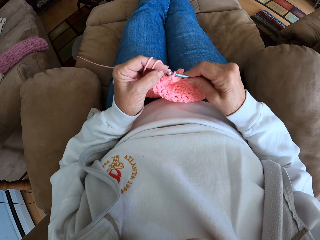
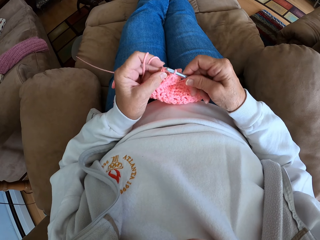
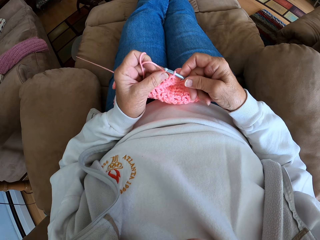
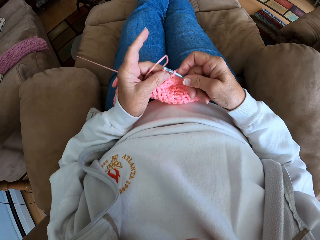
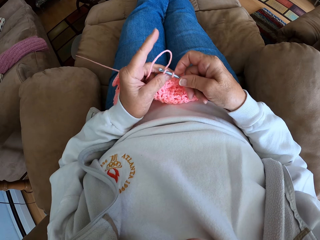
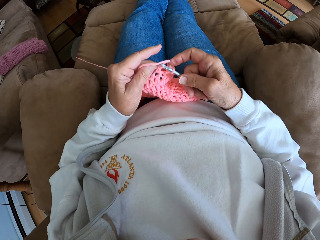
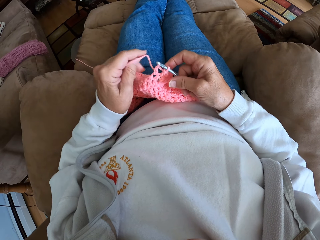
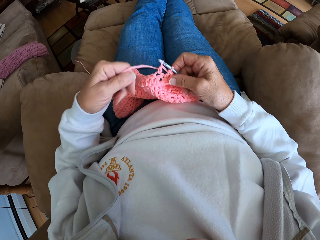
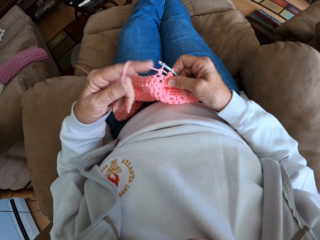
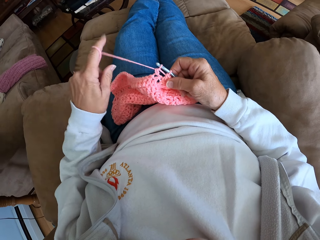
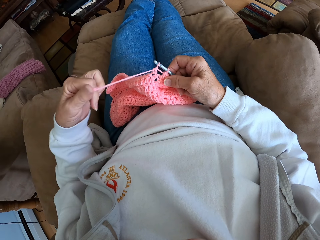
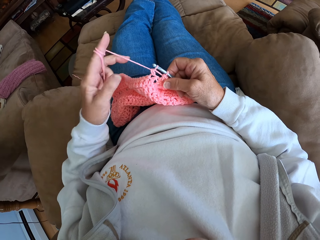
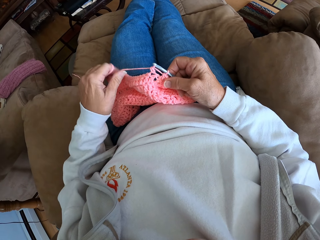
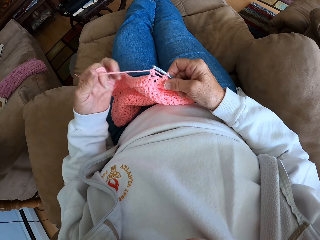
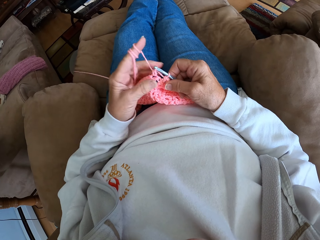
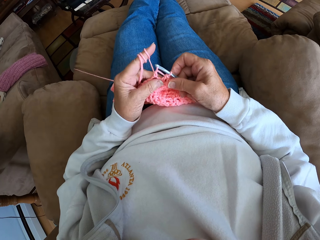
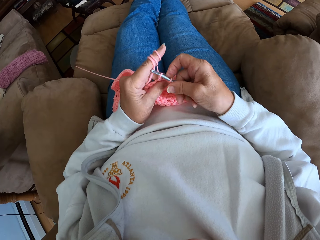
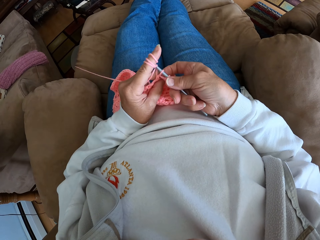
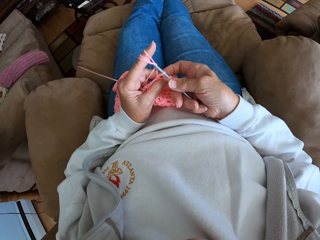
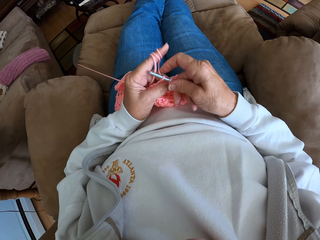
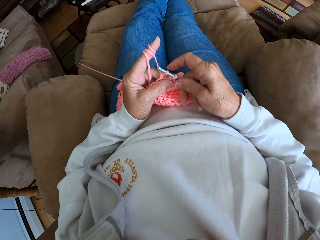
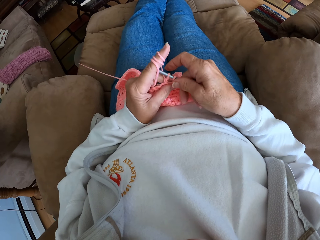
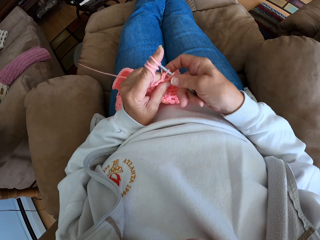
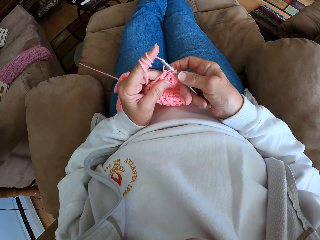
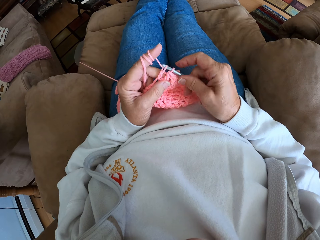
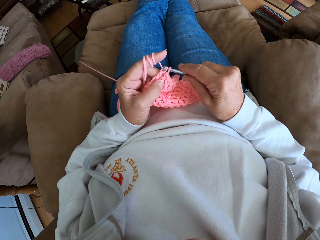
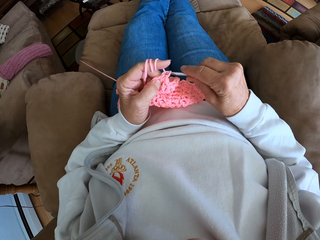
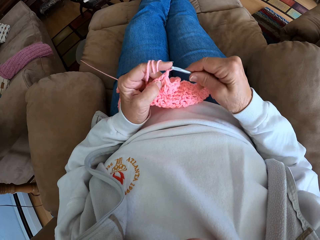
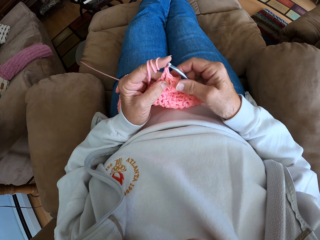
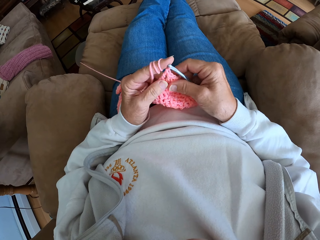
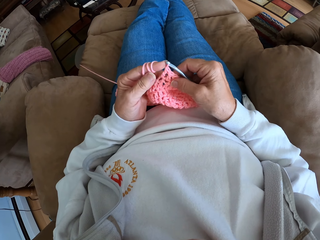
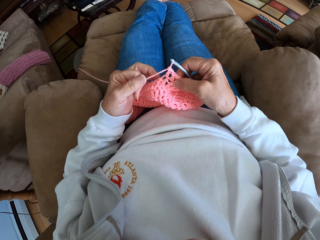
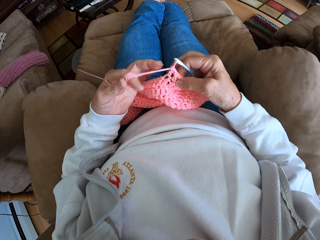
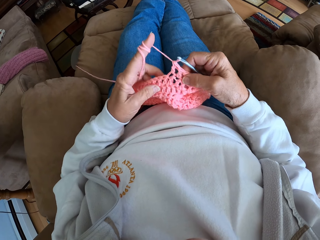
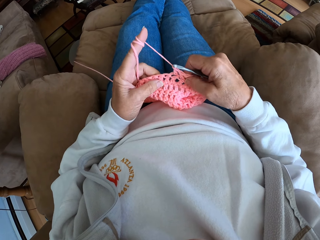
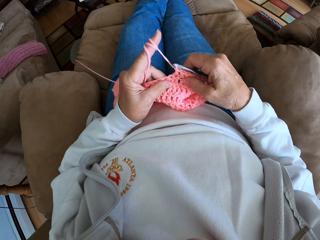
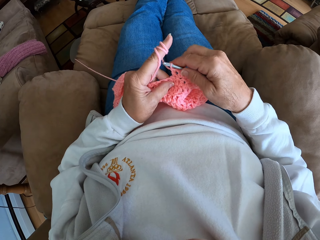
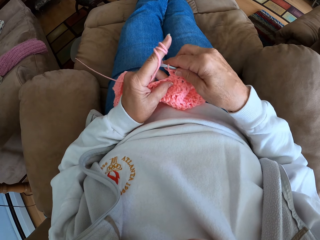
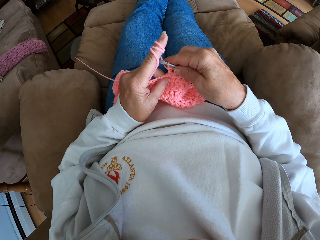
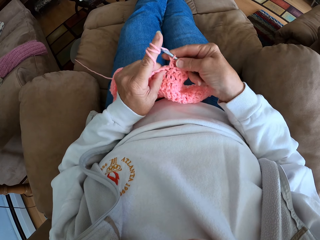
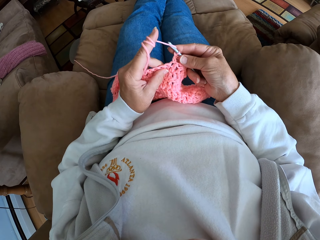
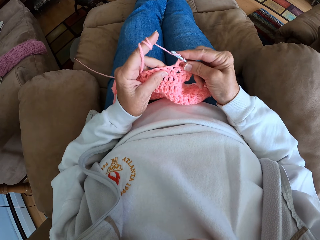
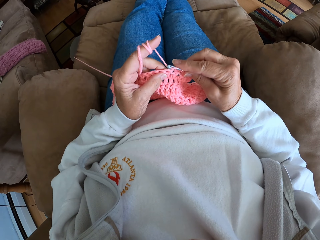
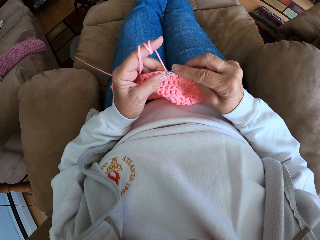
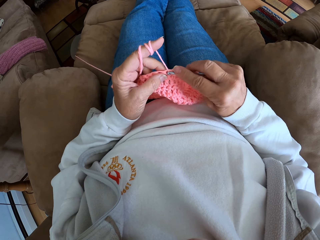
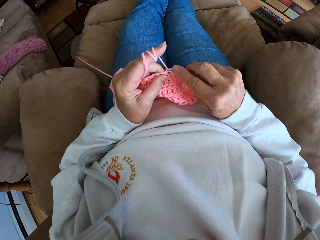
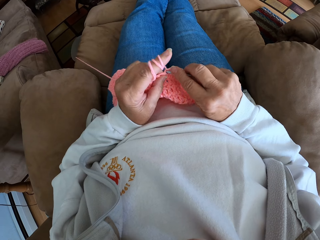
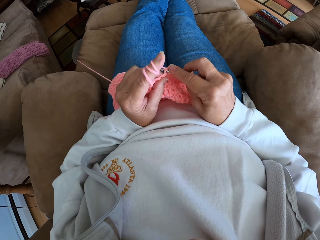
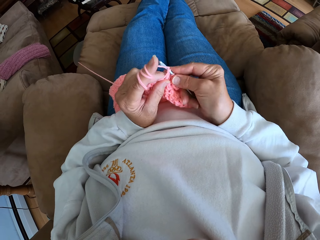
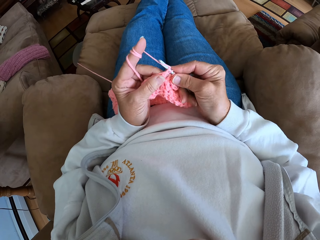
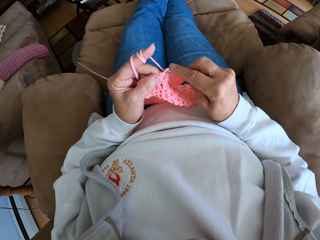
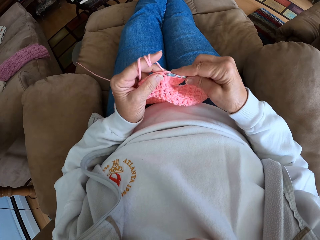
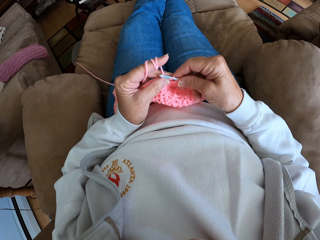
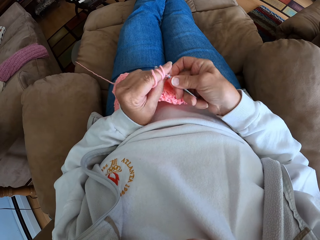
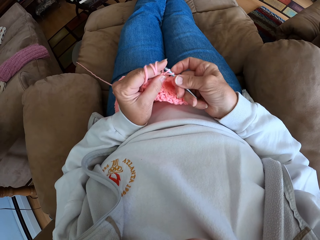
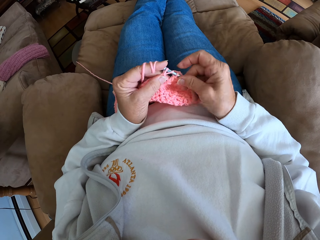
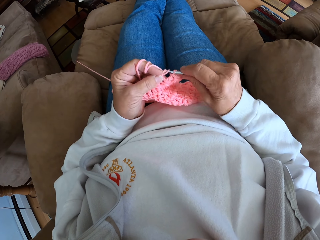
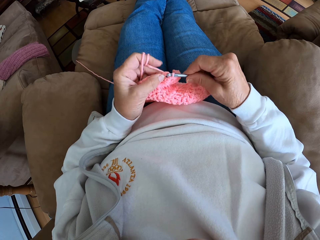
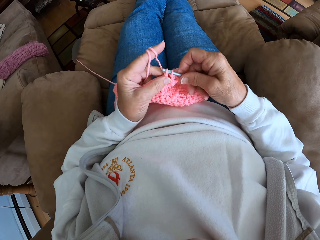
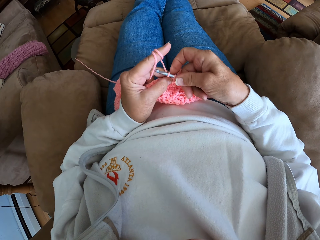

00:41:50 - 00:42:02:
The camera wearer adjusts the thread. She rolls more thread with her index finger. She knits the garment. She crochets the thread.

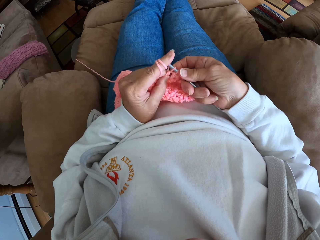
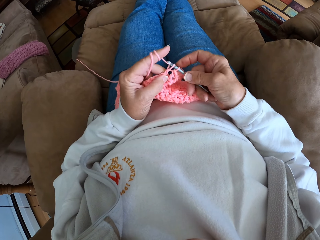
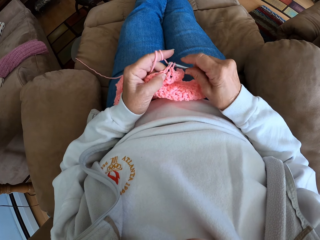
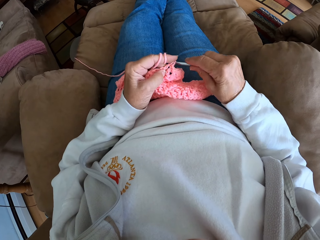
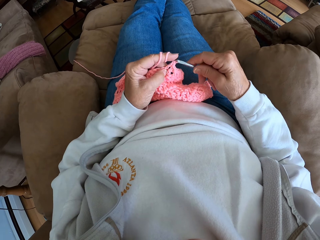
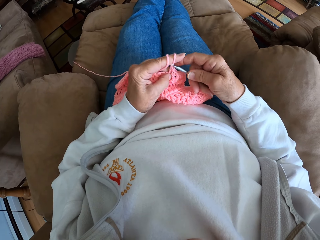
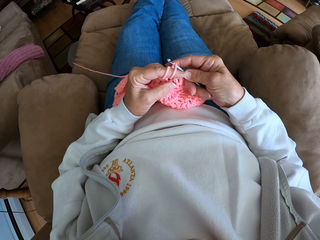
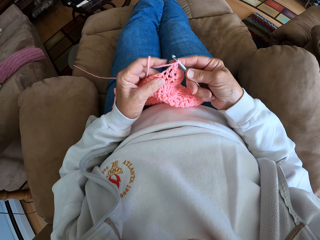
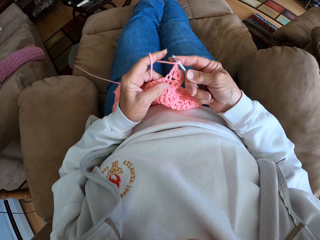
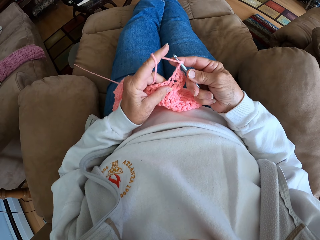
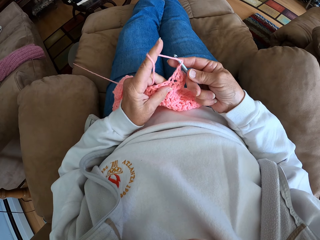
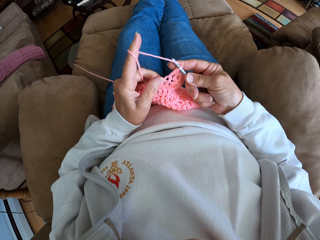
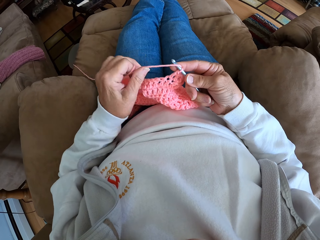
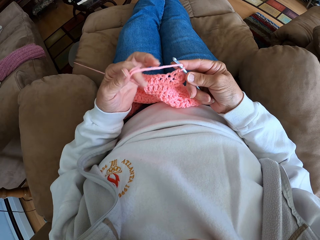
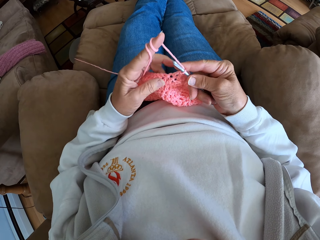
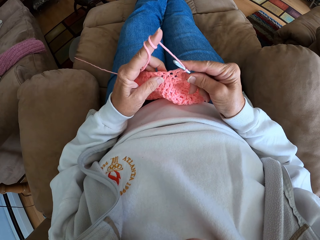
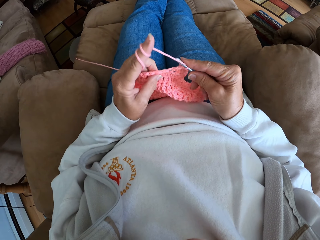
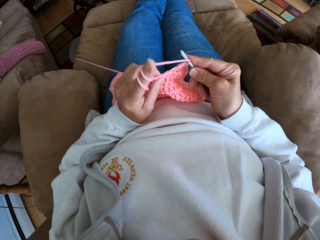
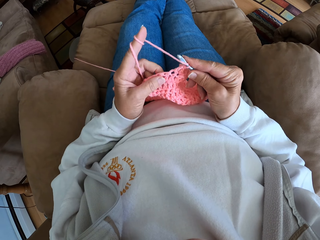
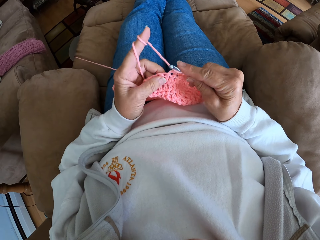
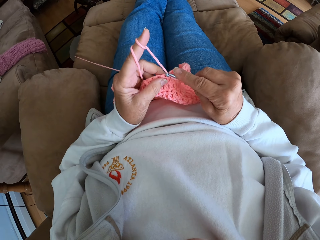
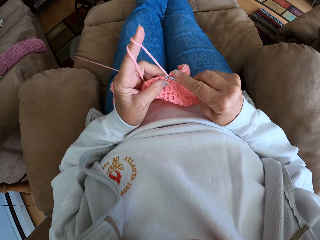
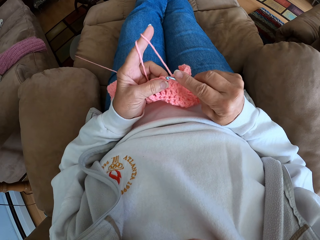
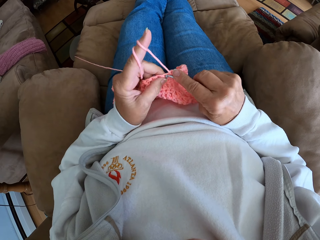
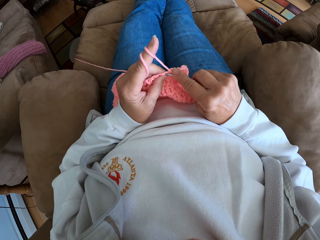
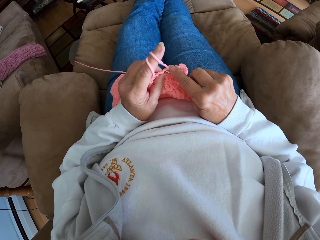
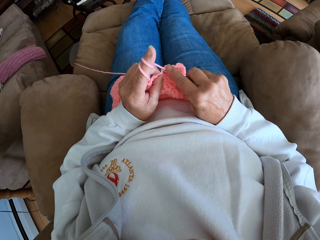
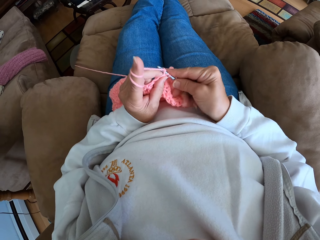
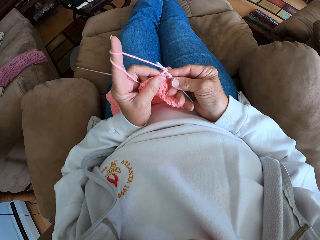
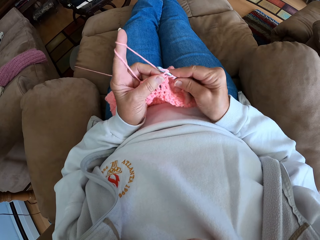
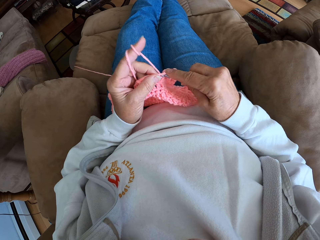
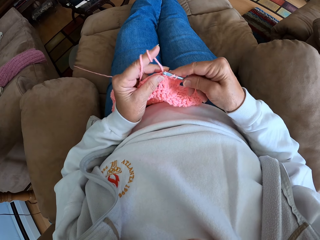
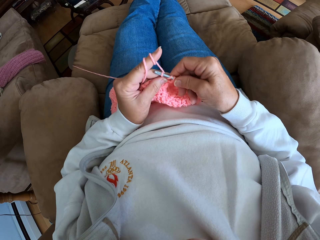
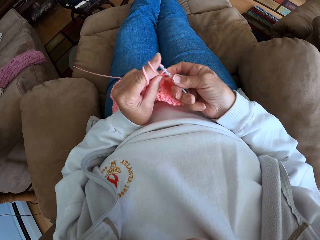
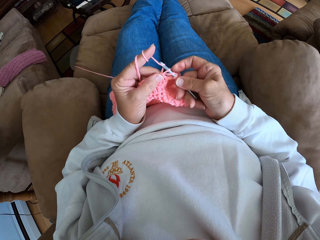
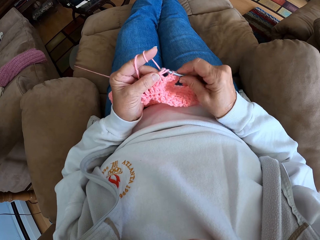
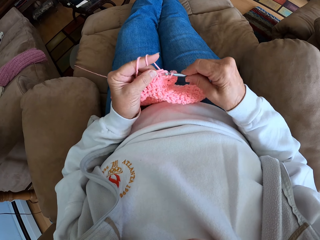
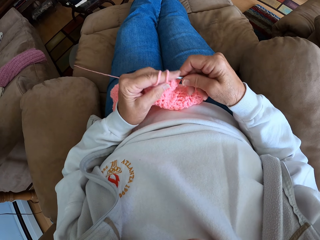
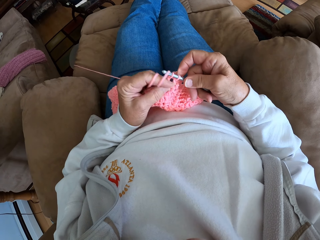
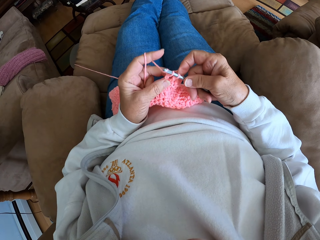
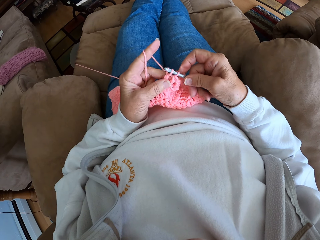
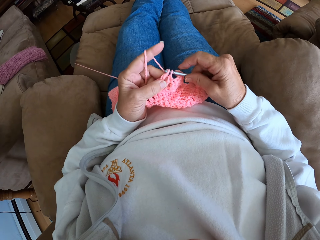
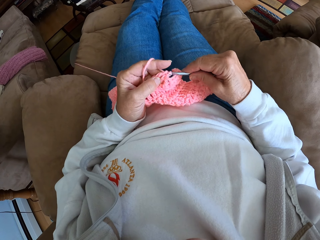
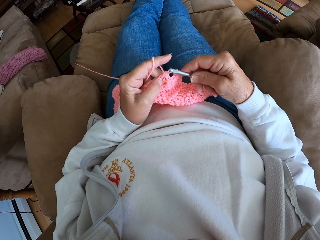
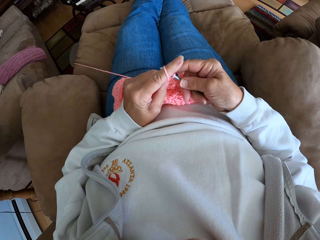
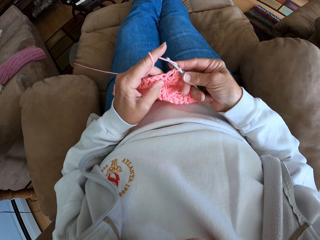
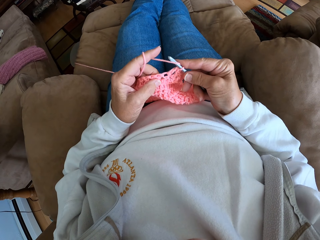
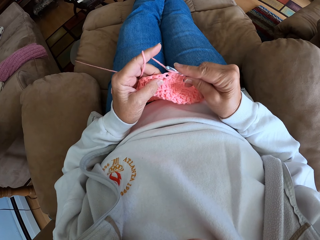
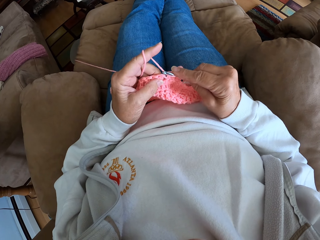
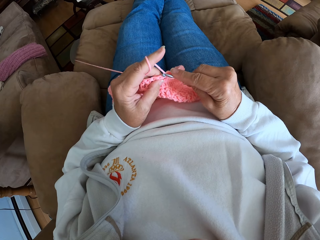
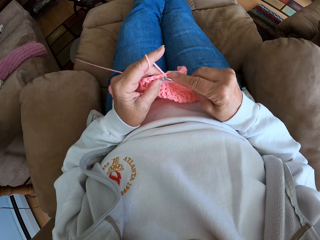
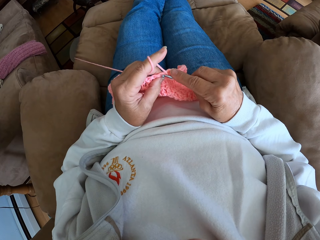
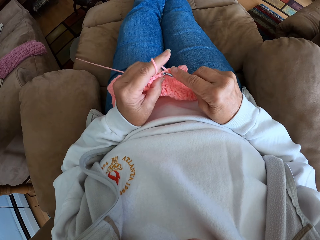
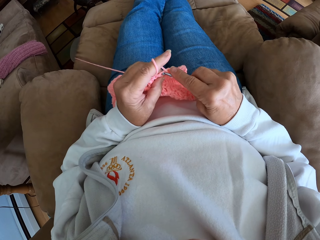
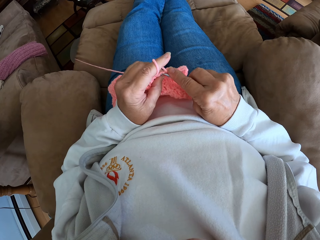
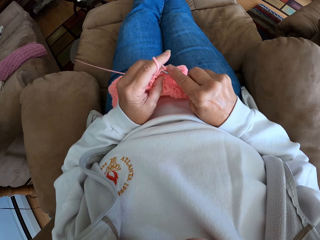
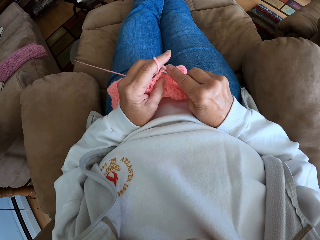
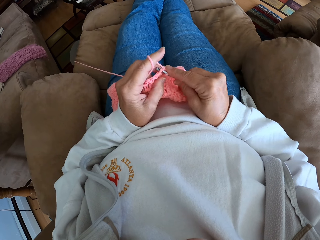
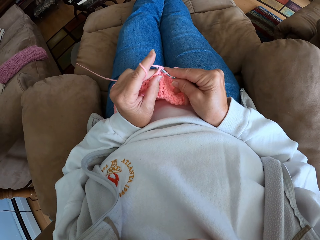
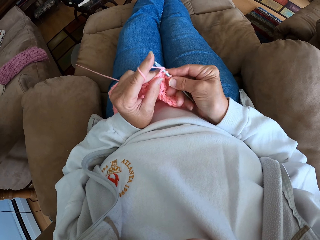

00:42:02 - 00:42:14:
The camera wearer adjusts the thread. She rolls more thread with her index finger. She knits the garment. She crochets the thread.
